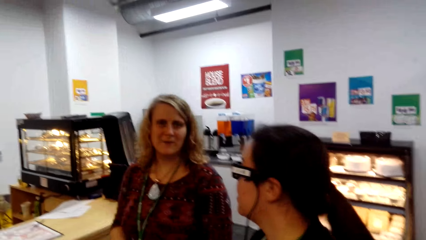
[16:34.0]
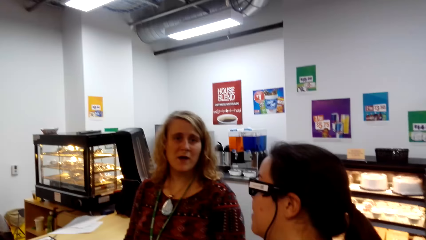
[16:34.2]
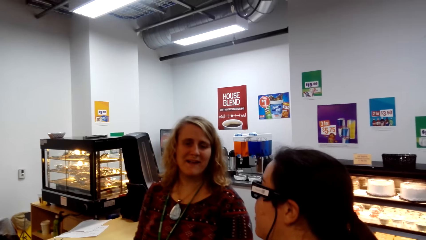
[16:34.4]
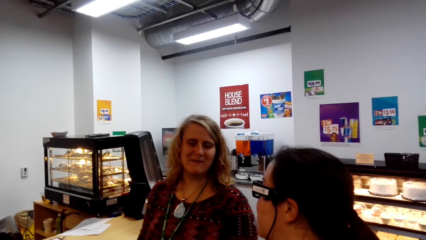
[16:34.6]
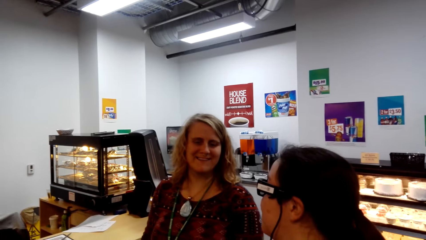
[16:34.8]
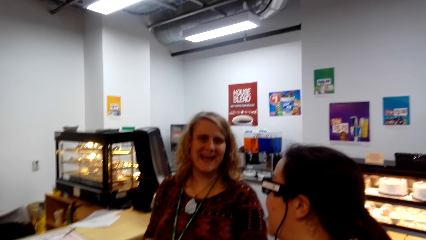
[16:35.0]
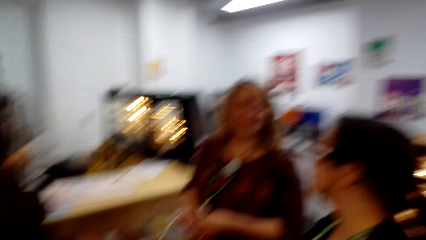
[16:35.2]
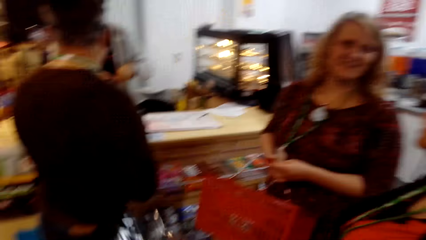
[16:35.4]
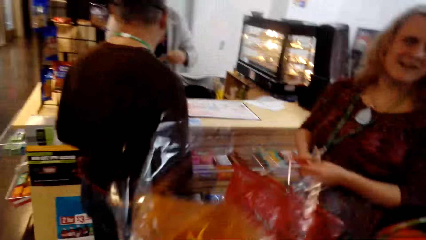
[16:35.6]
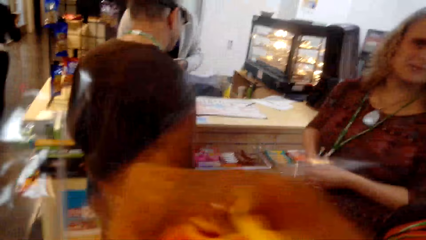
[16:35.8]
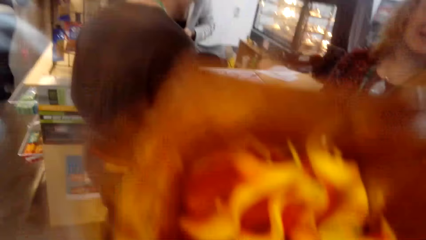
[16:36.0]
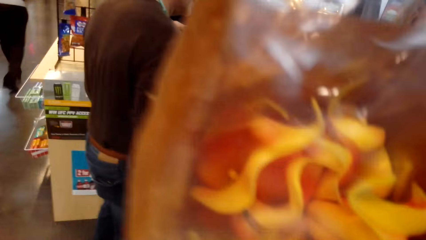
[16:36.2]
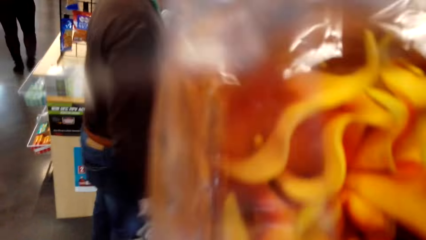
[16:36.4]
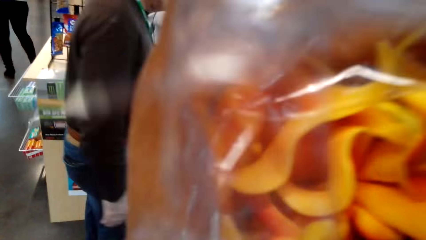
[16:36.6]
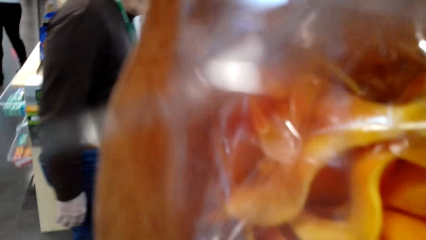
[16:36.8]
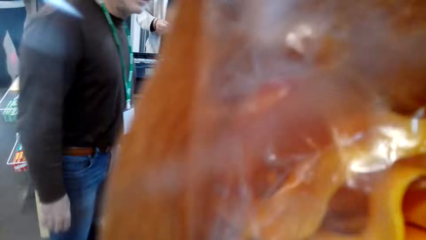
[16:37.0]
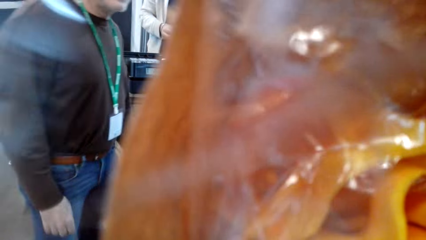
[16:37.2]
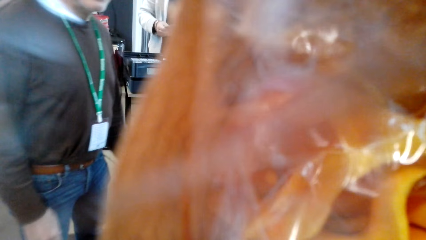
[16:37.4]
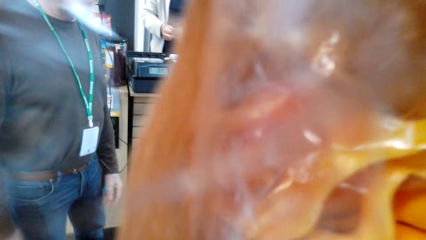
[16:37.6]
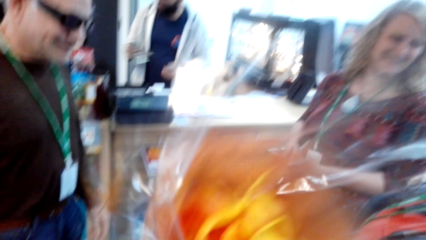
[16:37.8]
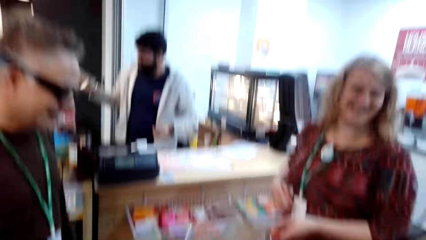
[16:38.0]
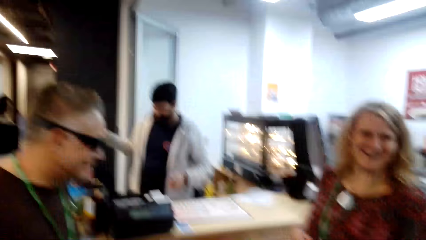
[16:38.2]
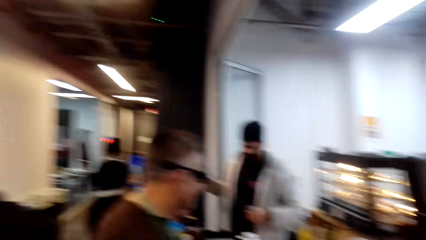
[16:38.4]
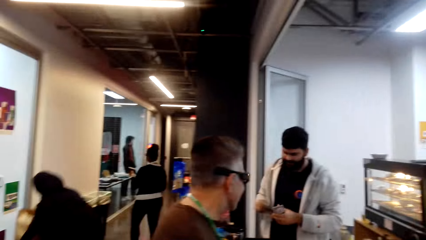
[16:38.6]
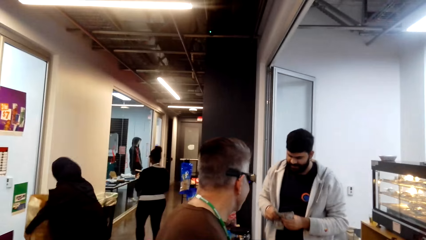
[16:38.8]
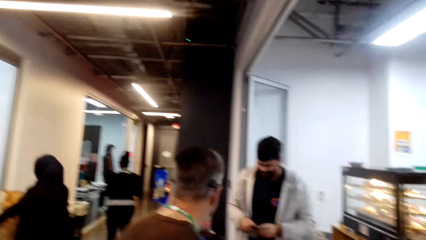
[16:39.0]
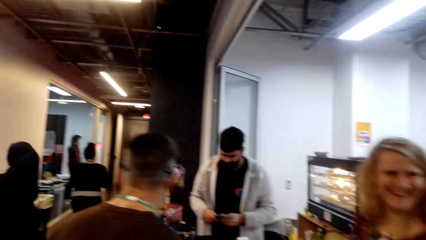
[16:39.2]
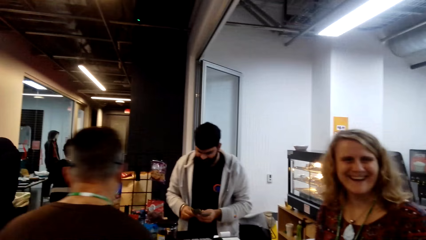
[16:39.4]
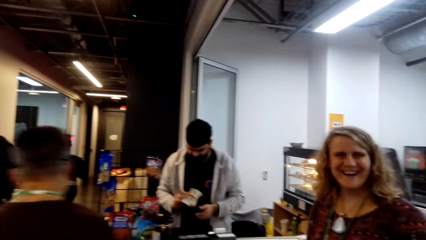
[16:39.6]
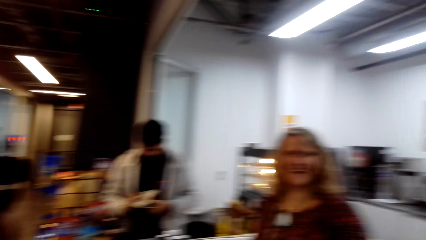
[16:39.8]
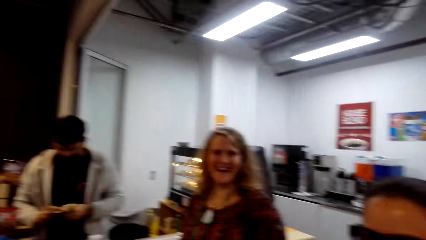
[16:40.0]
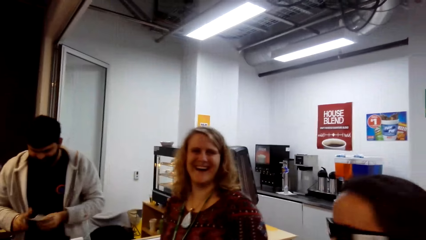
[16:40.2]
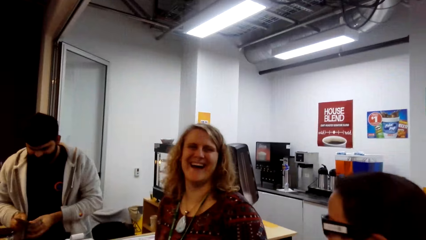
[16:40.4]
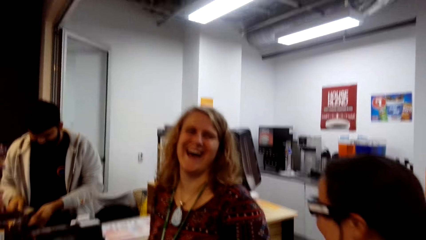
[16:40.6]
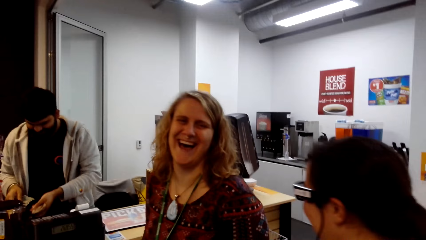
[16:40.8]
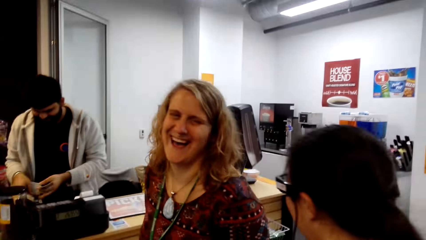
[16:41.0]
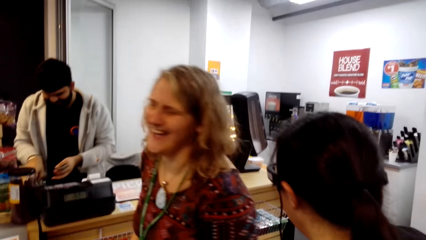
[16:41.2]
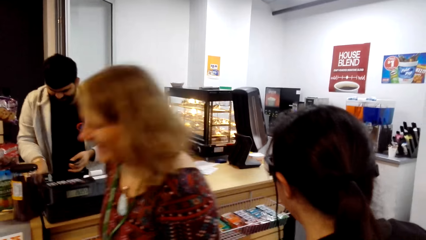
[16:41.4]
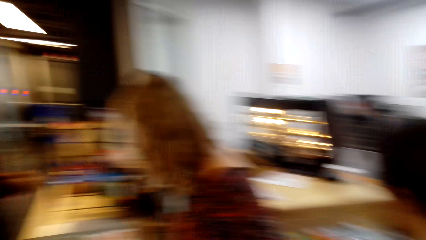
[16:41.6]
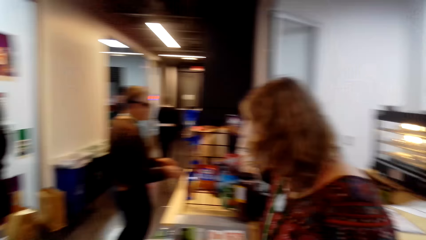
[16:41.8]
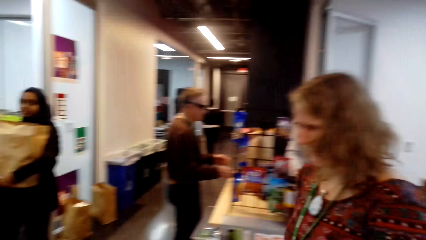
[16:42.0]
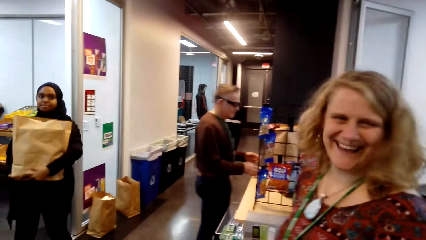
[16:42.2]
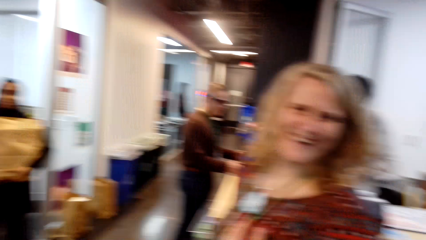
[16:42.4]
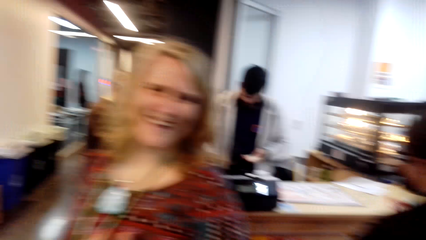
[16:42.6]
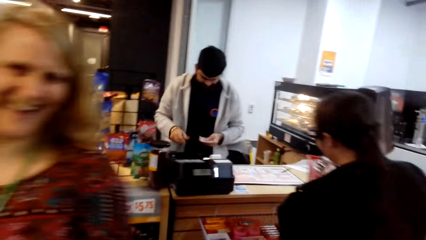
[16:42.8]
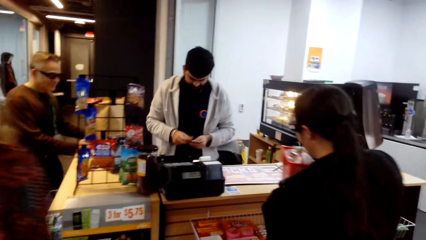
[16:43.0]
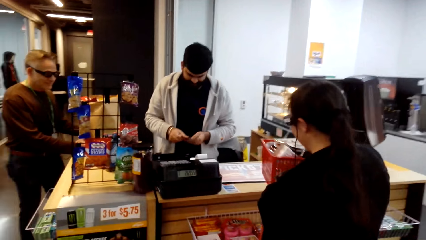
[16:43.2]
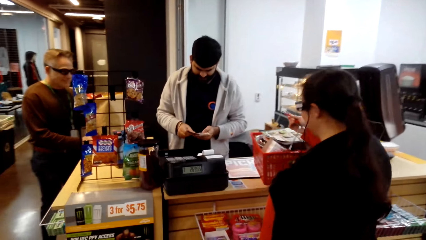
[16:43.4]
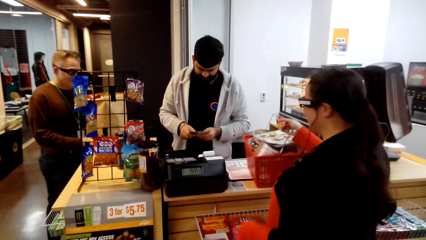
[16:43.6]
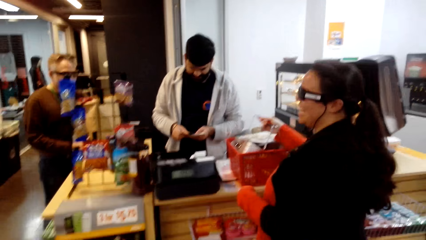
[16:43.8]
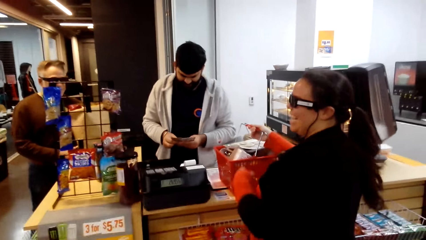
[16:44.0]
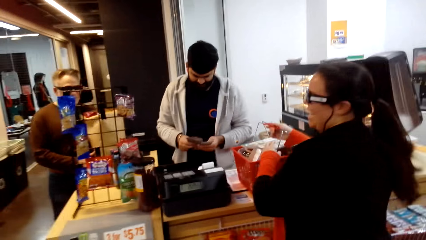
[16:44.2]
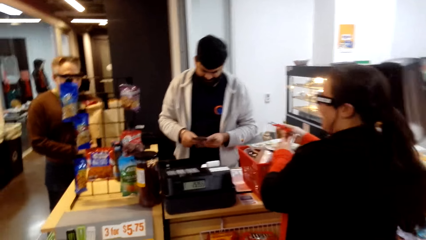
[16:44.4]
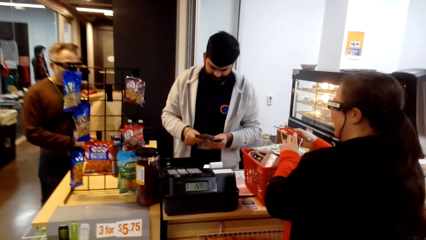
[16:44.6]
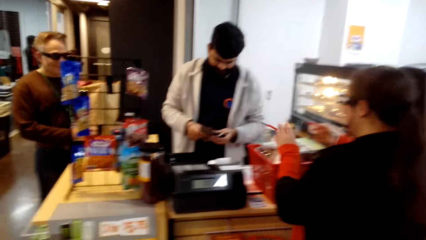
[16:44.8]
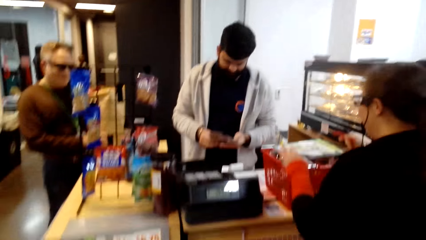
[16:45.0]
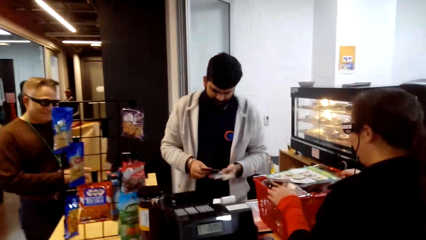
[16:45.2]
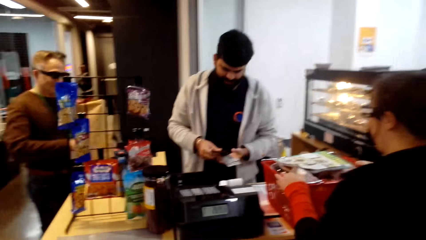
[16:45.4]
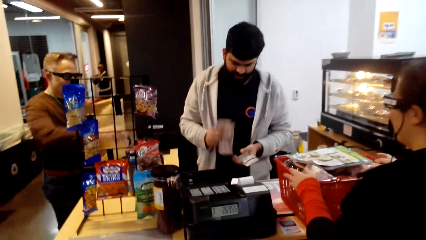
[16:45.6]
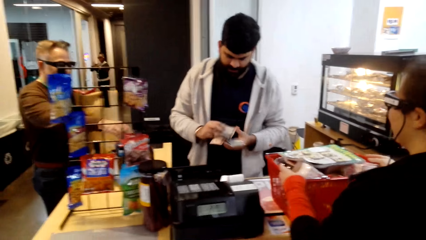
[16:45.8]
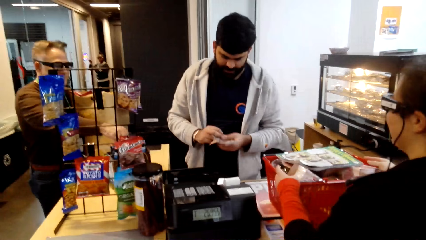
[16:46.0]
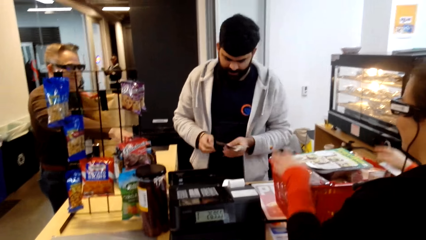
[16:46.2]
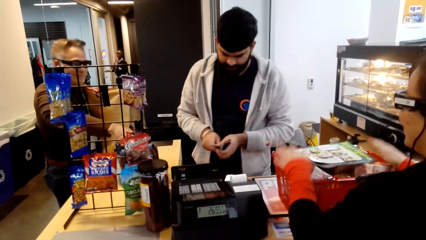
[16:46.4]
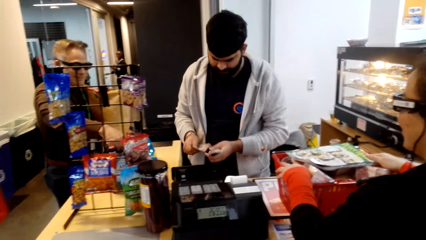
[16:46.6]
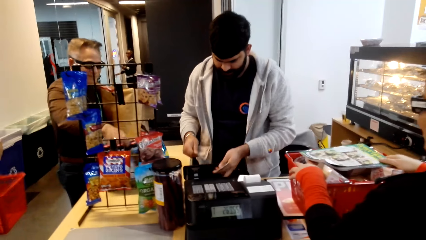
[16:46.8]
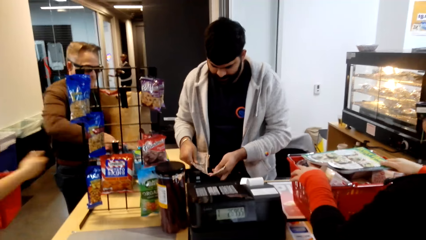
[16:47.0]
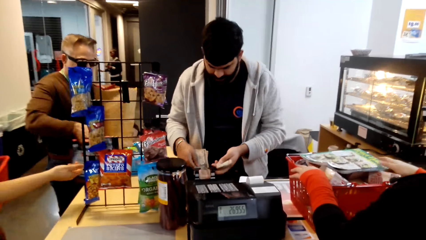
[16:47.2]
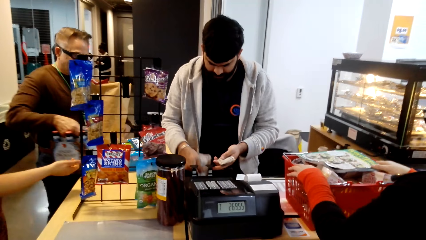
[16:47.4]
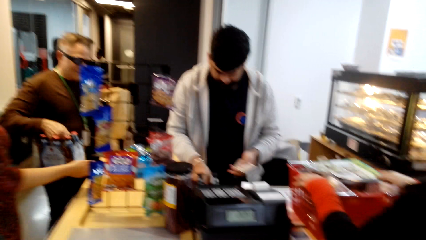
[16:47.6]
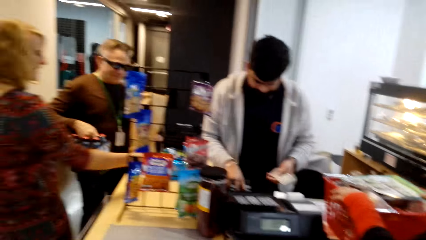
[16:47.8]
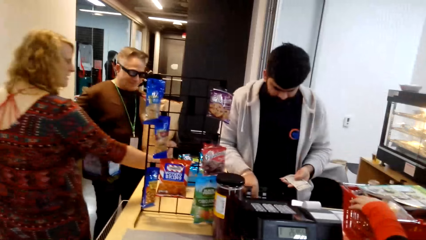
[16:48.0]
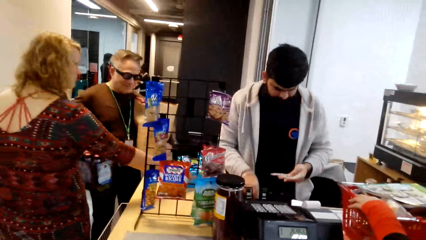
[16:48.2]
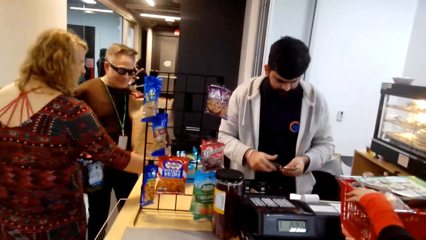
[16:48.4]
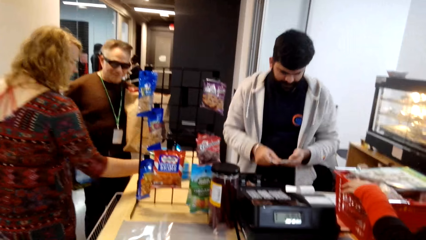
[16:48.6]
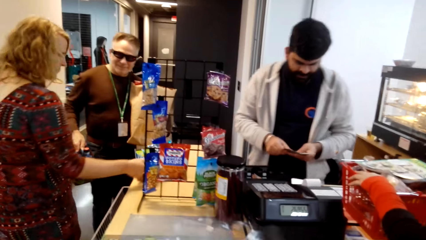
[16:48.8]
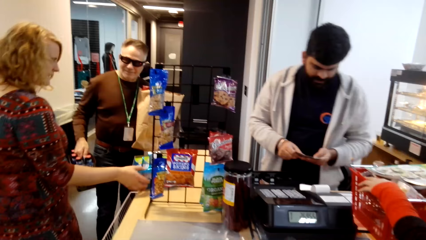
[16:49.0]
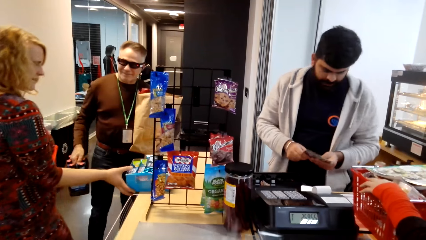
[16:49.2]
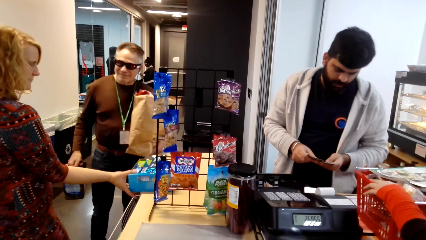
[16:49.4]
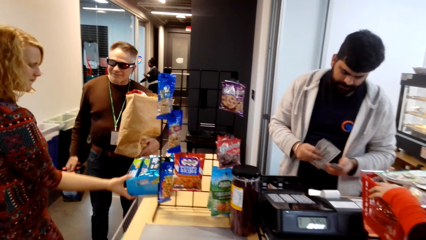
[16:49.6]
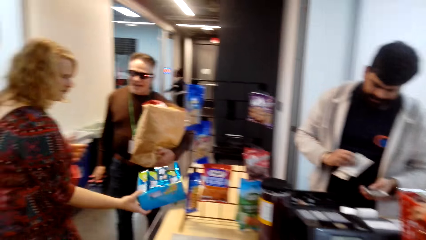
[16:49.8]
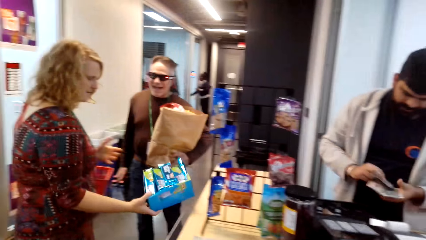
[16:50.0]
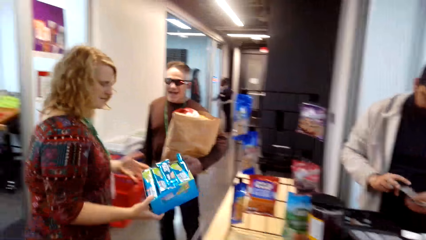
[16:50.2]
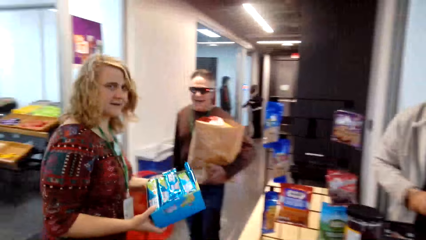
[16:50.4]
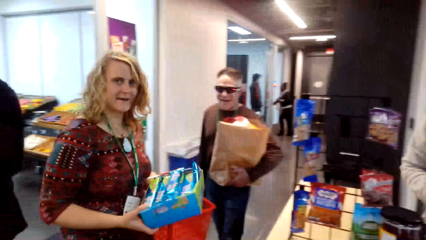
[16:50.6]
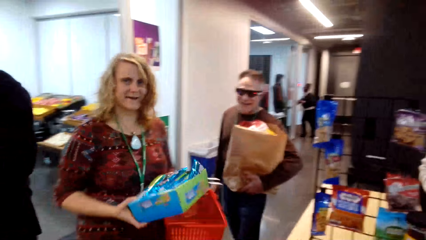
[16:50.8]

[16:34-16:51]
The camera wearer talks with a lady. He smells flowers in his hand. A woman laughs. The woman walks away. Another lady places the basket trolley on the table.
